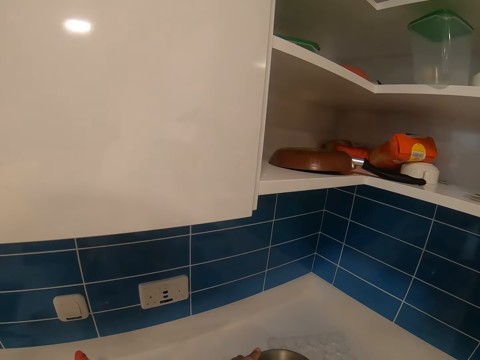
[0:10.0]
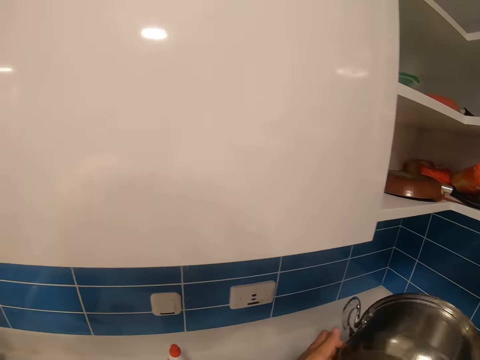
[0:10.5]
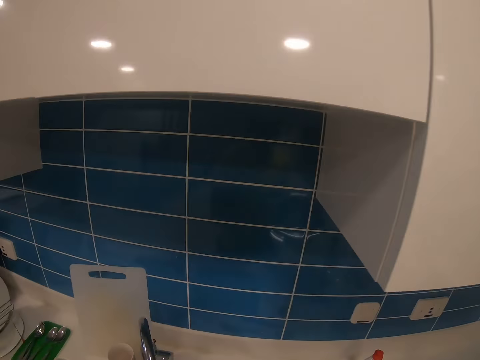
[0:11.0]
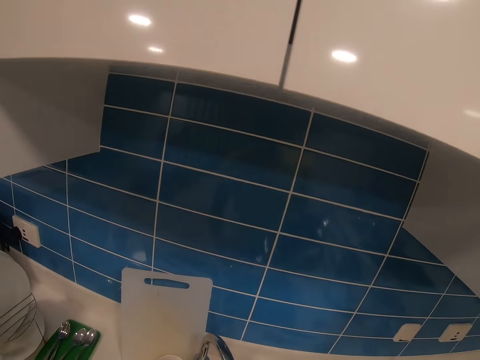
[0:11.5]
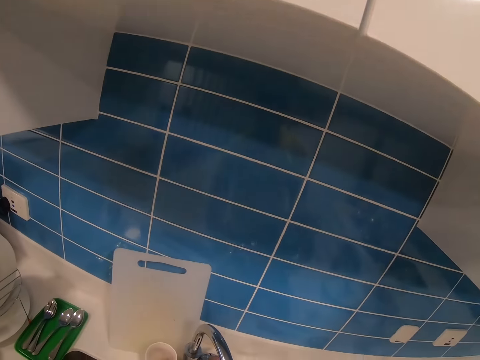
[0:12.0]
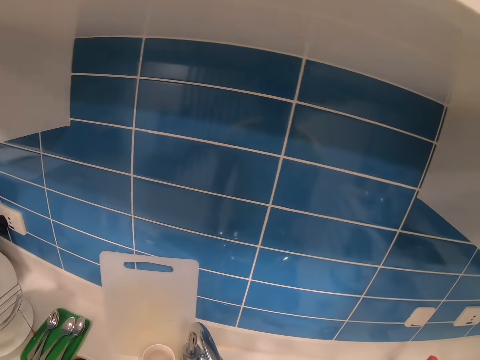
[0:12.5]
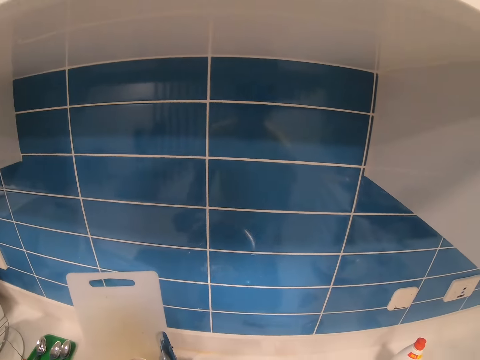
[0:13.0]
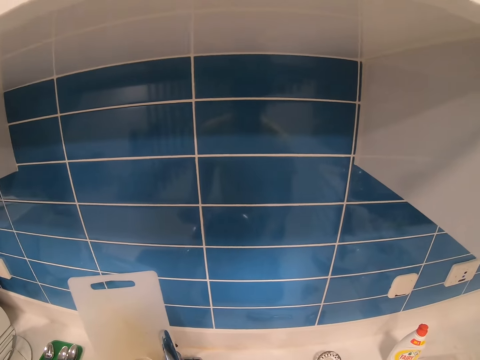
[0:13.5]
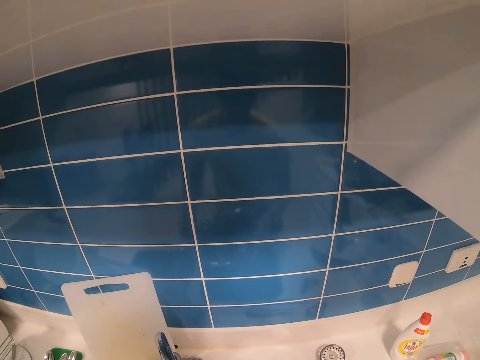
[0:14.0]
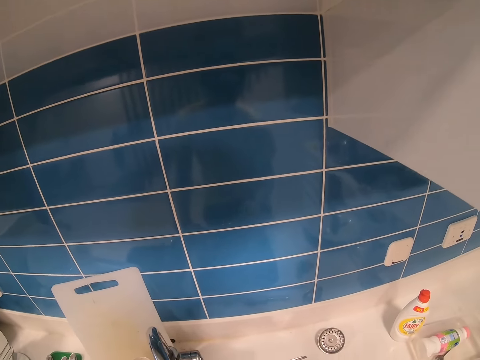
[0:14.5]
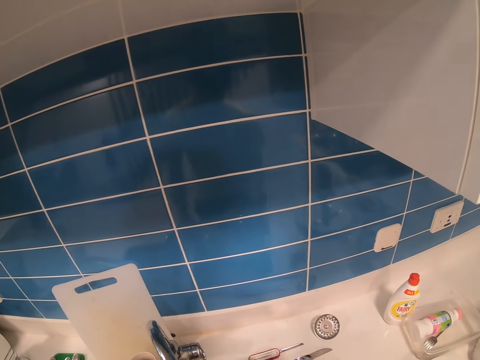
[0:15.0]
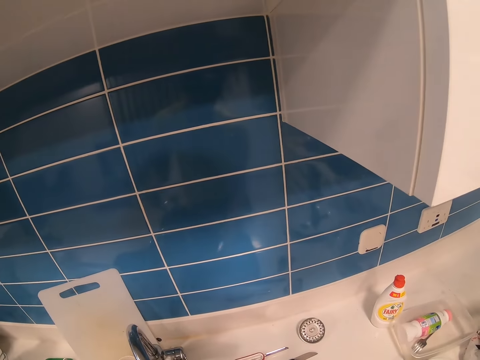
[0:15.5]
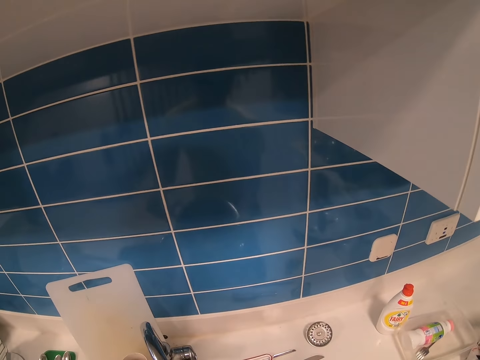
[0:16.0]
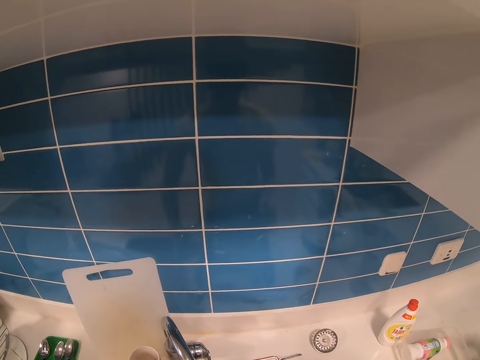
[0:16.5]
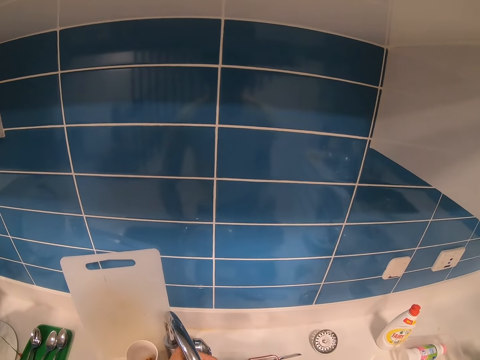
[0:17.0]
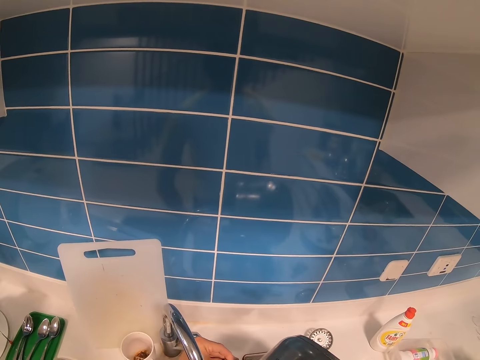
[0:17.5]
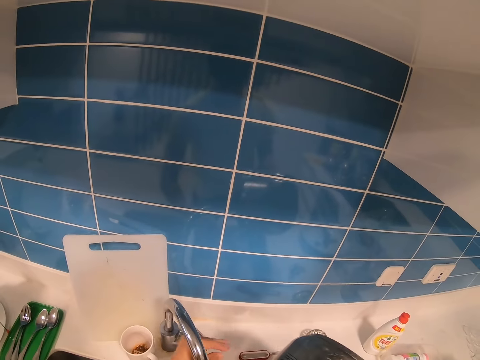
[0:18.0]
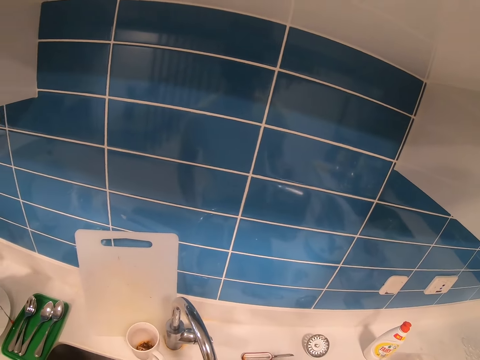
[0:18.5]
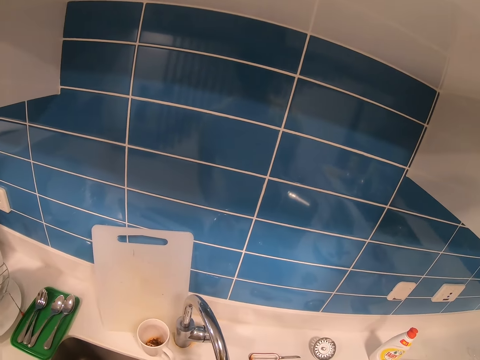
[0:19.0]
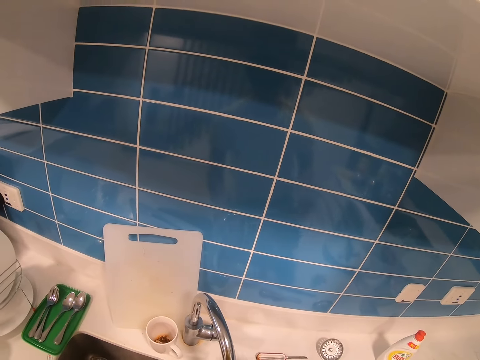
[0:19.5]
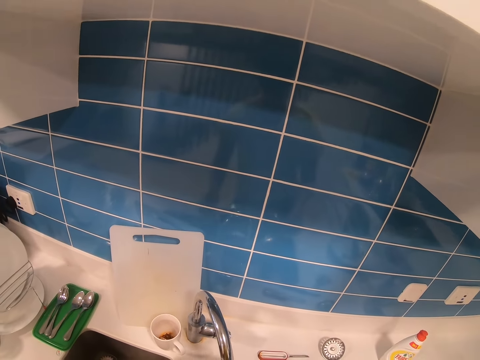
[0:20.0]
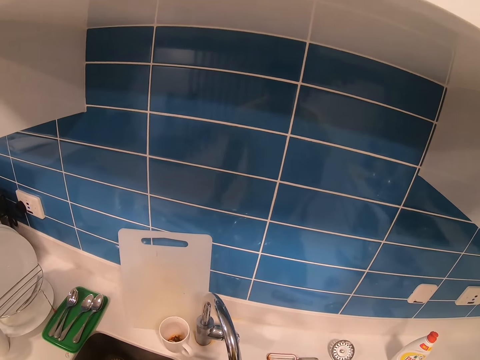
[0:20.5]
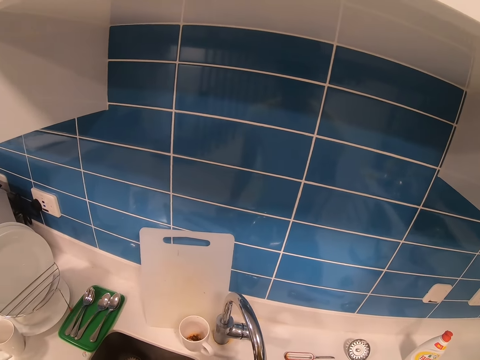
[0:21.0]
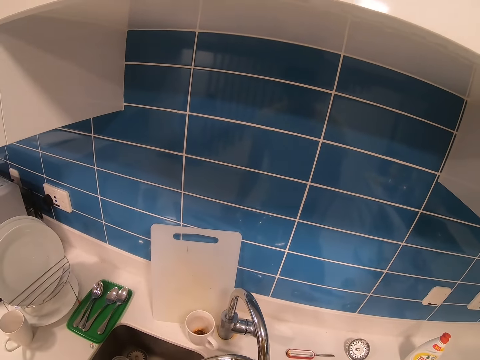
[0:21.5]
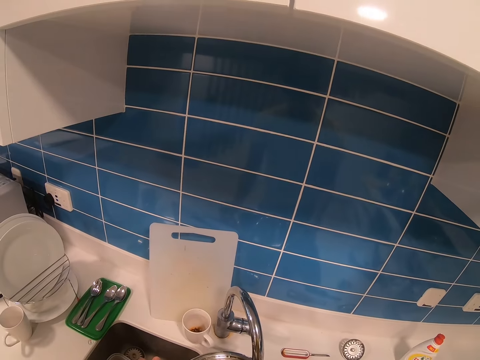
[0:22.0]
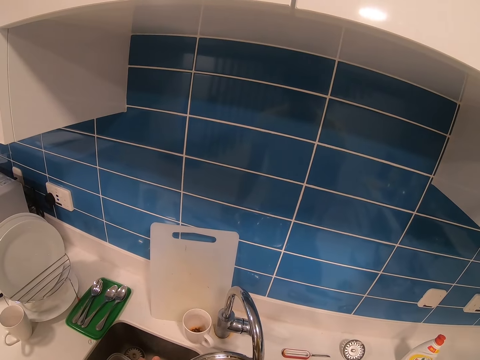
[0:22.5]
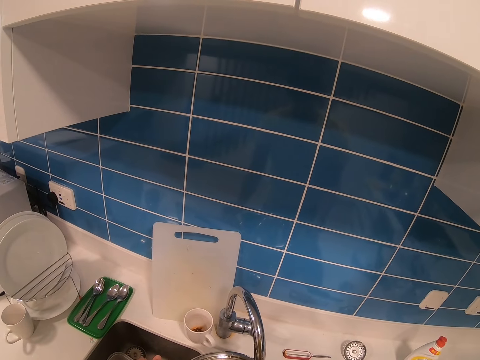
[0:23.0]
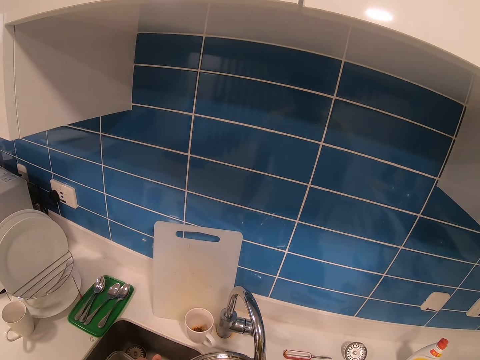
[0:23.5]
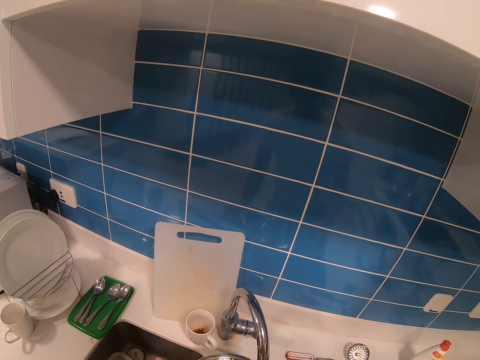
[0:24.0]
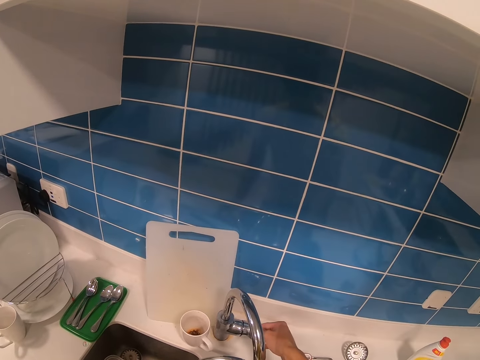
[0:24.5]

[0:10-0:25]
The camera wearer picks up a cooking pot. They wash the cooking pot.

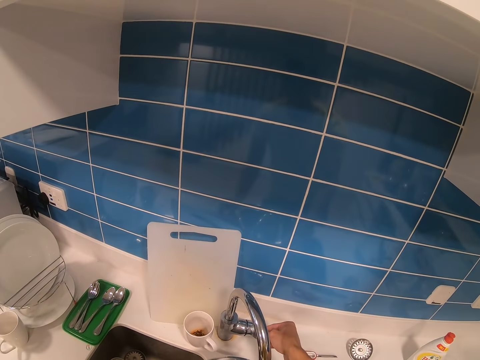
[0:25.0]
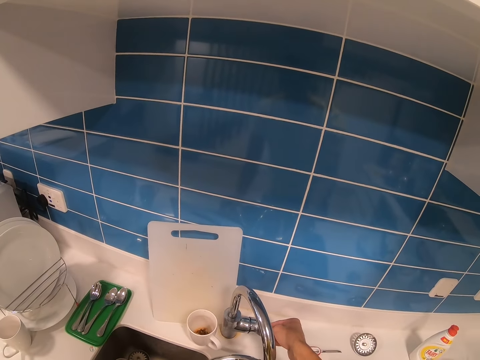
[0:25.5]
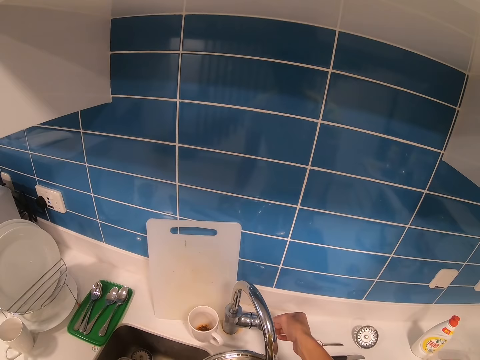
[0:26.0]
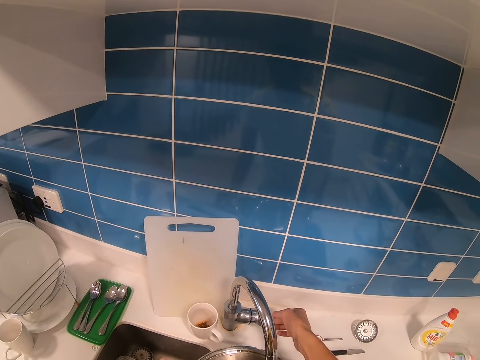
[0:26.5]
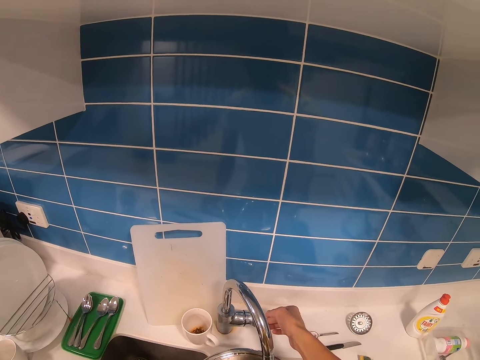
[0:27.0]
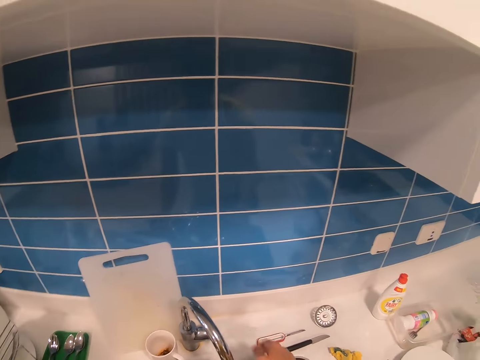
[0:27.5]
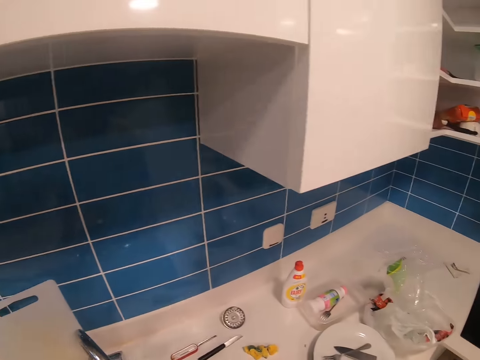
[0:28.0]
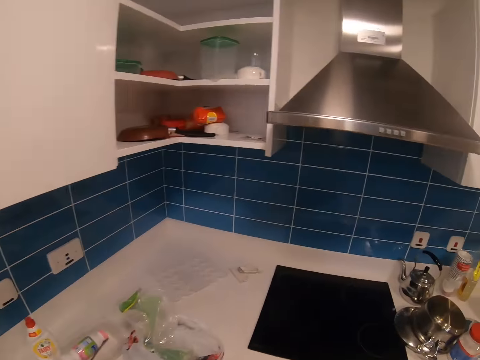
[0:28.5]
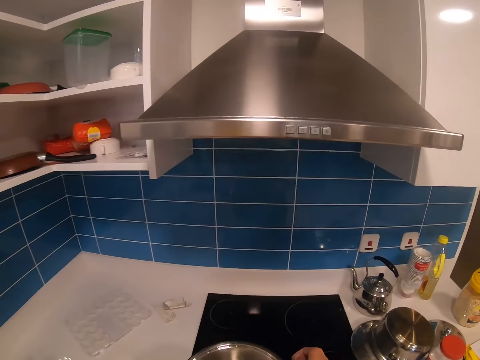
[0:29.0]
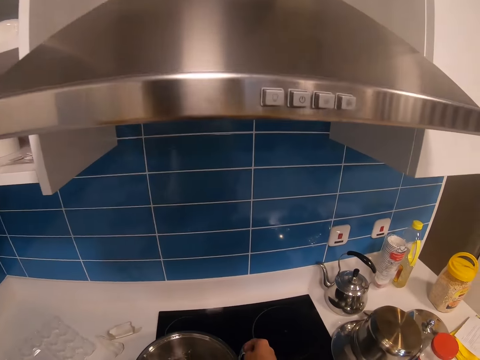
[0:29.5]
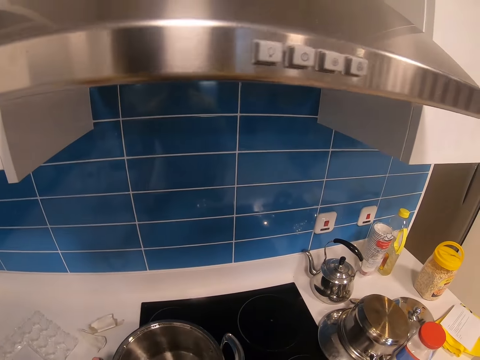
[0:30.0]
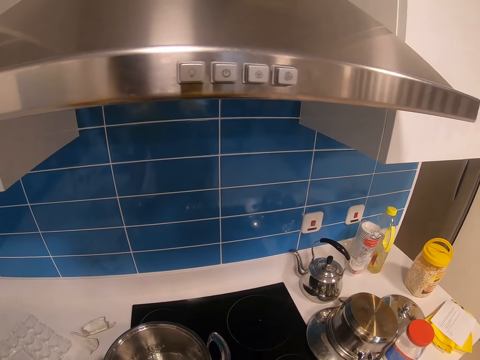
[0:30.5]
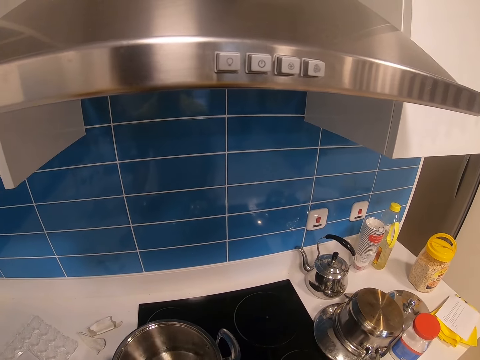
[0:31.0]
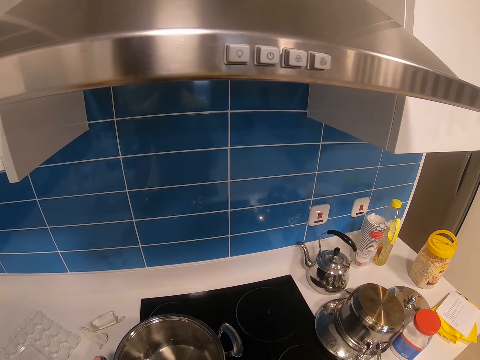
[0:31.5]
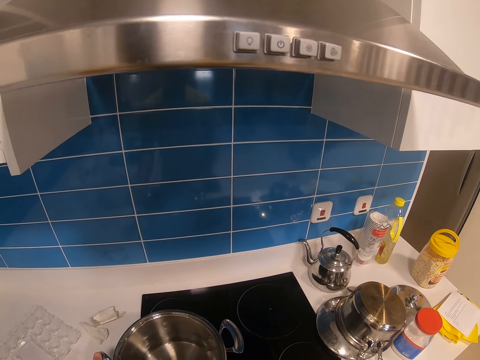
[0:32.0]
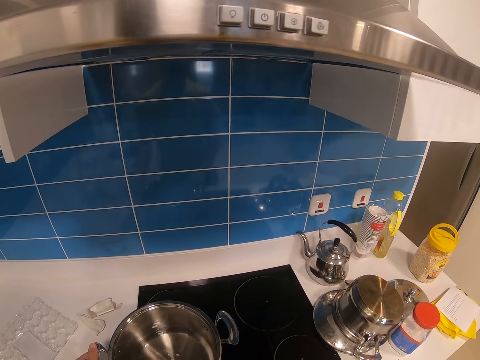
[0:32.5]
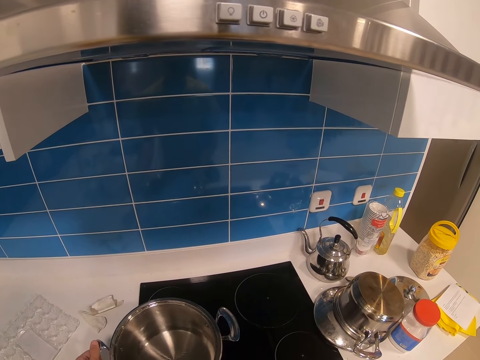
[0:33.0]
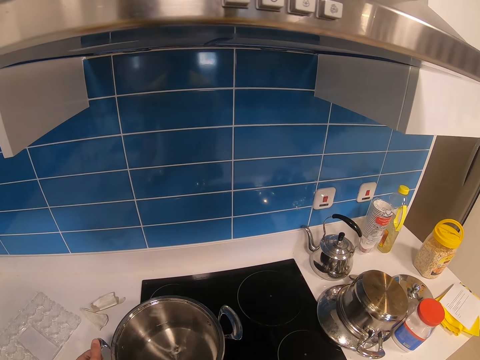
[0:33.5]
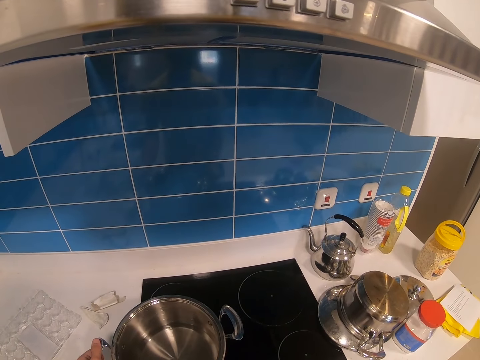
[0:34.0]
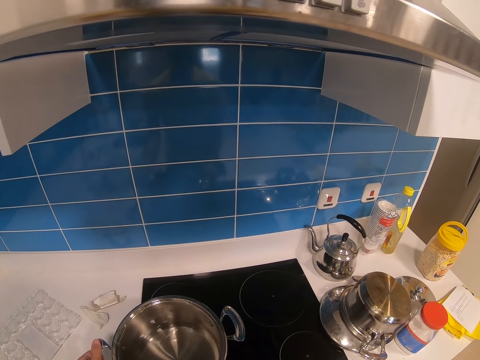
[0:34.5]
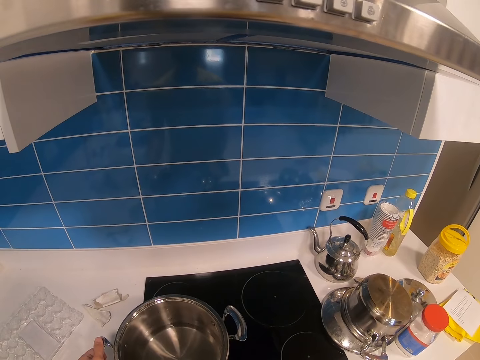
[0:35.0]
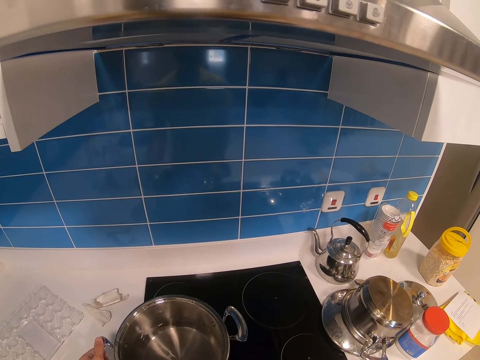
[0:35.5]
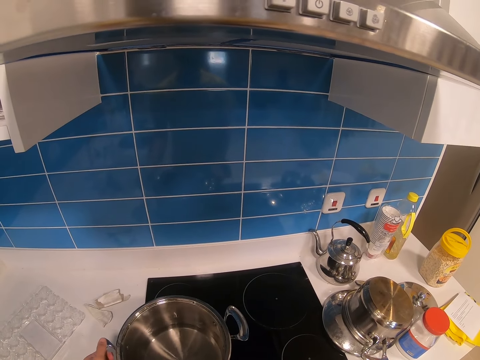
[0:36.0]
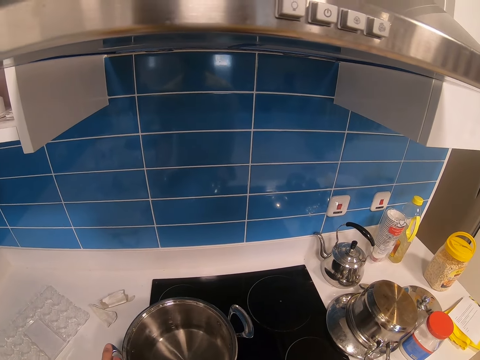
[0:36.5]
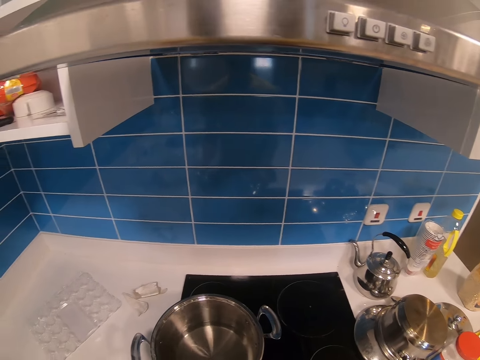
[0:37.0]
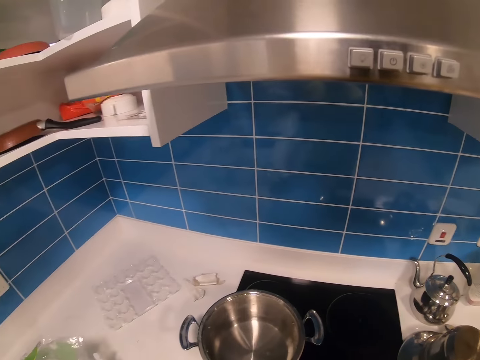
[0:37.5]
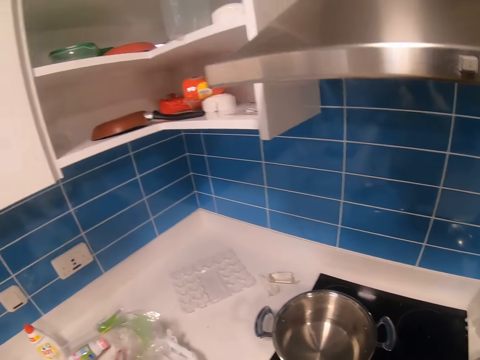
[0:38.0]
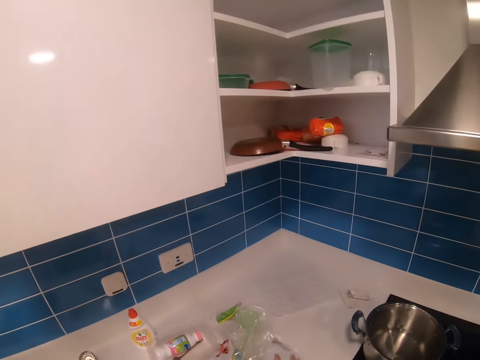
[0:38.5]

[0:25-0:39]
The camera wearer places the cooking pot on a cooker.
